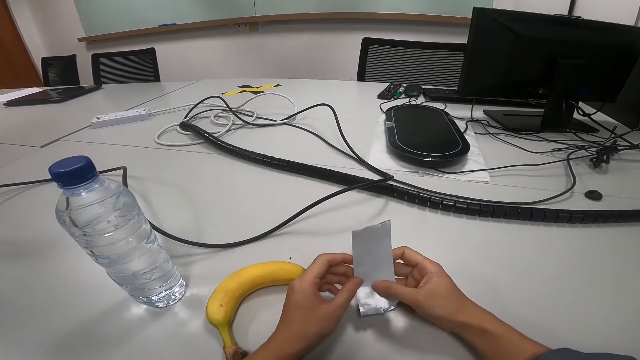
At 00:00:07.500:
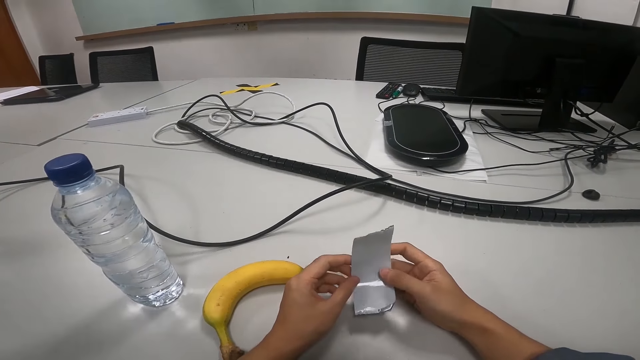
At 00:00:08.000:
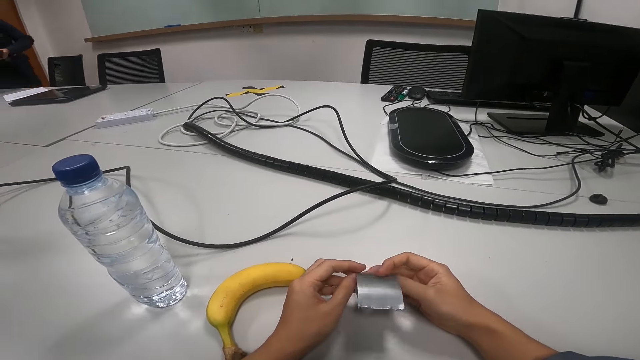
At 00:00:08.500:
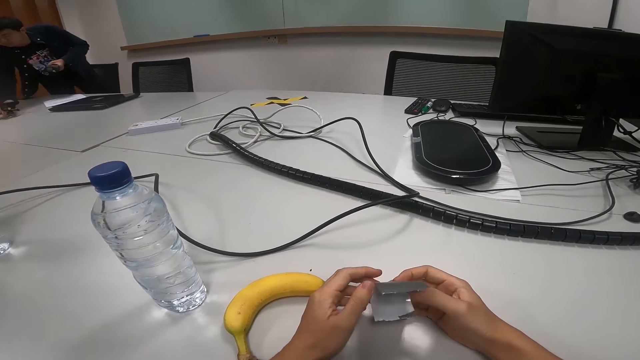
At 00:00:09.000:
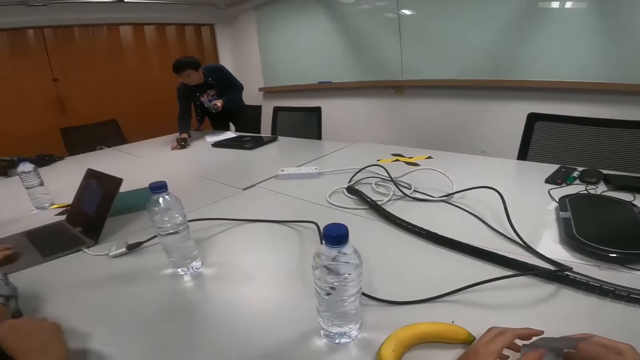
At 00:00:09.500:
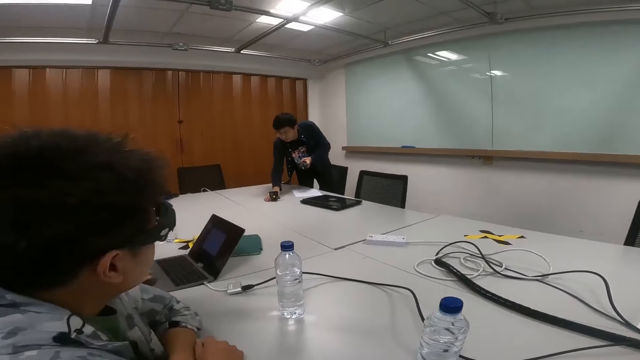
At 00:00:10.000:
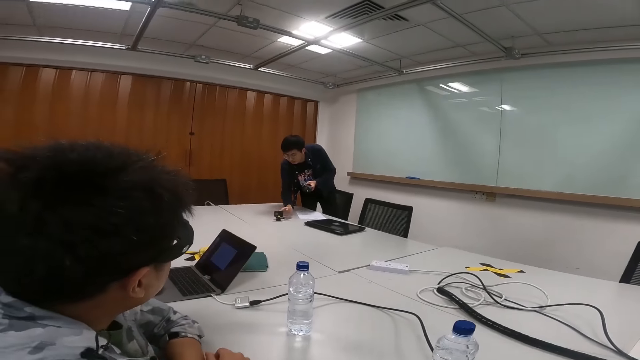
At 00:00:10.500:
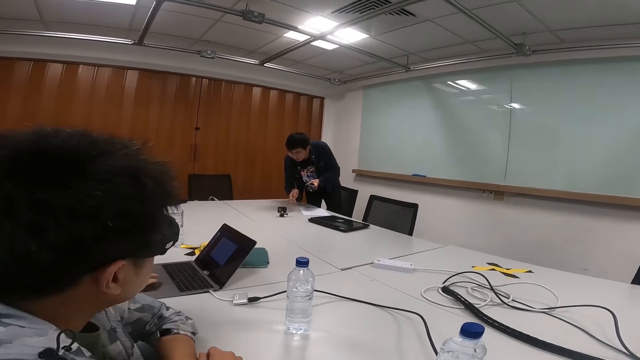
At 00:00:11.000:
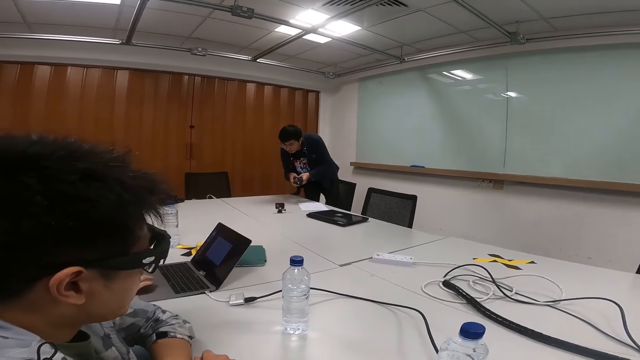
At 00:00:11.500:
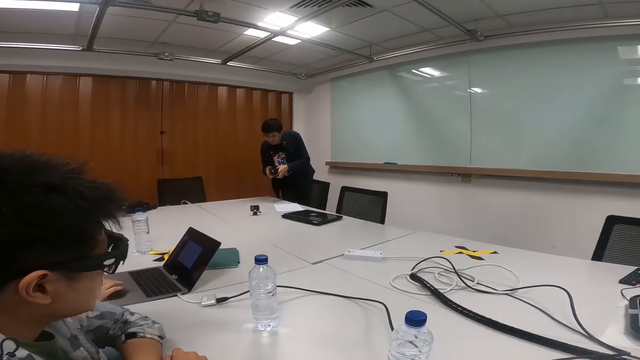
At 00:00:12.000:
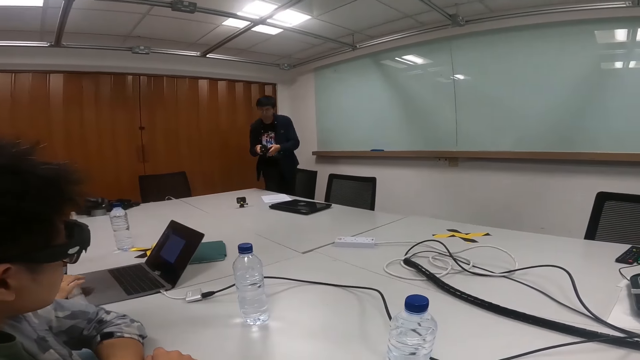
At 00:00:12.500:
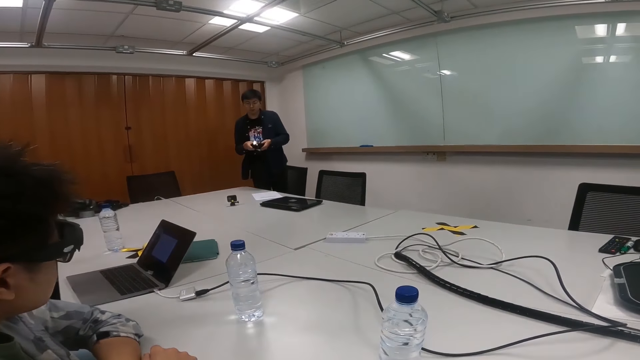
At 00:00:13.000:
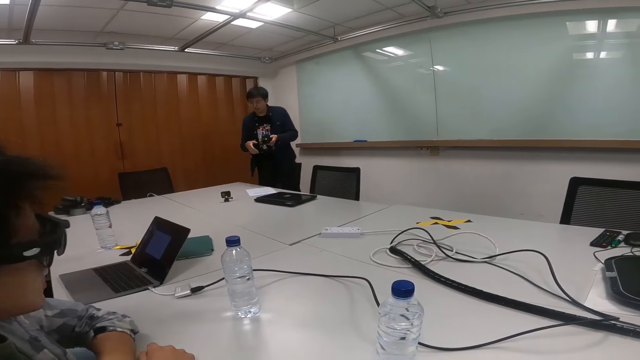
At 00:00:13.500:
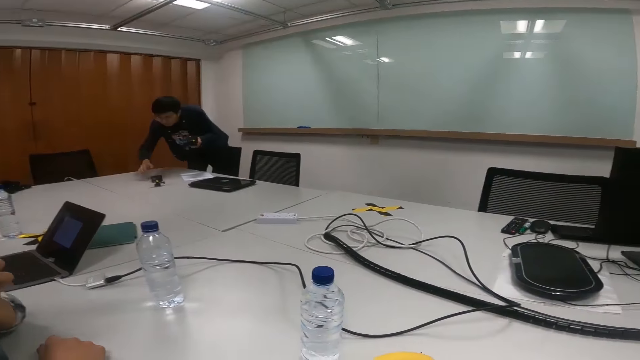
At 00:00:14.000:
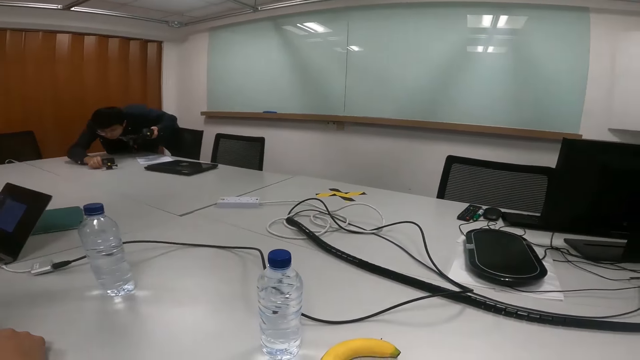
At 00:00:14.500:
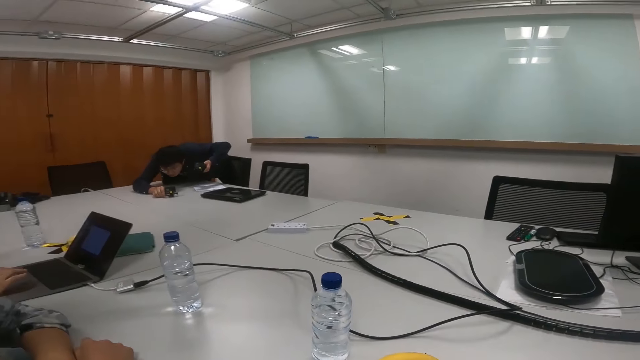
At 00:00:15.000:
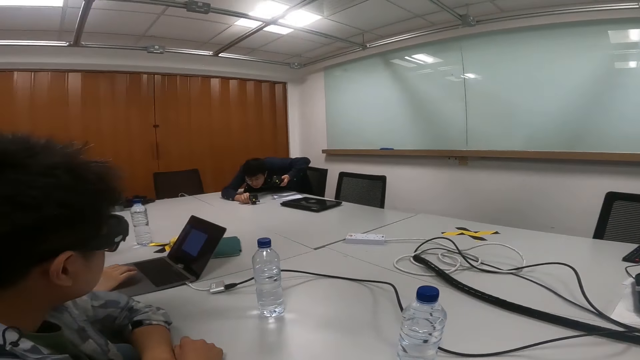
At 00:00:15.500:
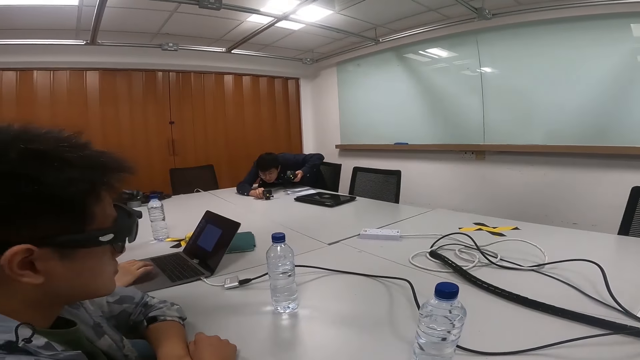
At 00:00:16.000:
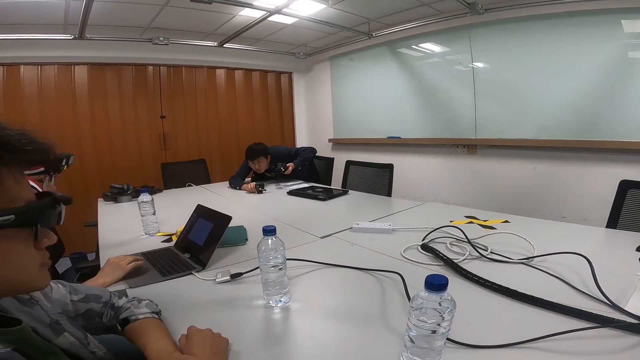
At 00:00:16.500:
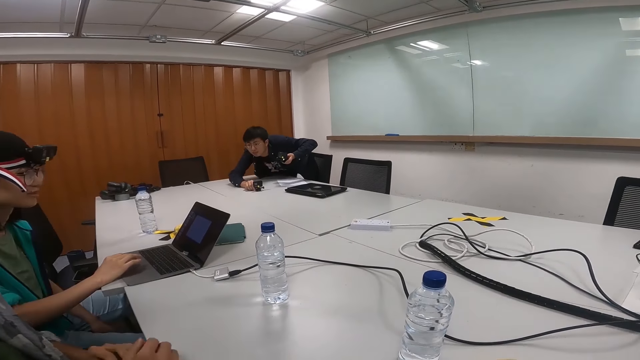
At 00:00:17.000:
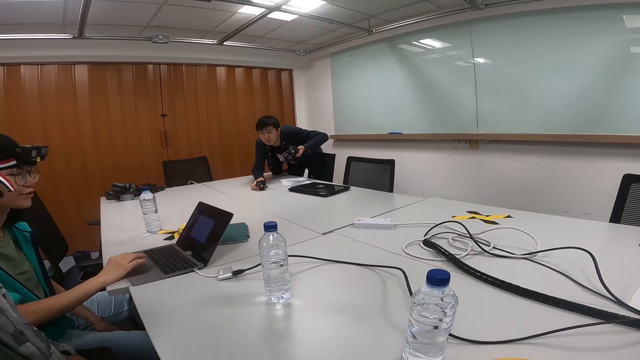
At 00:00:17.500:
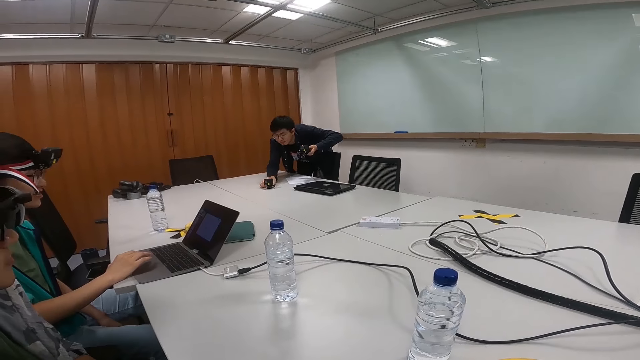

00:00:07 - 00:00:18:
The camera wearer turns a paper in hands. They fold the paper. A person puts a camera on a table. The person aligns the camera on the table. Another person scrolls a laptop.

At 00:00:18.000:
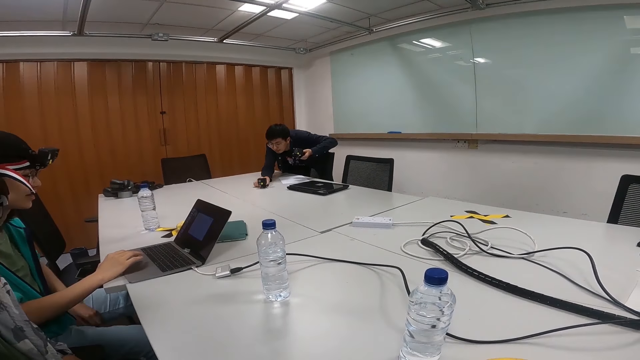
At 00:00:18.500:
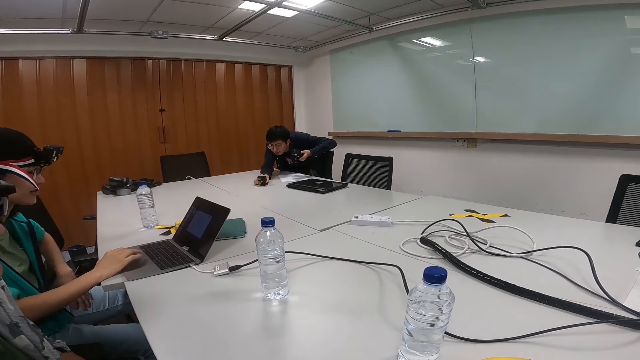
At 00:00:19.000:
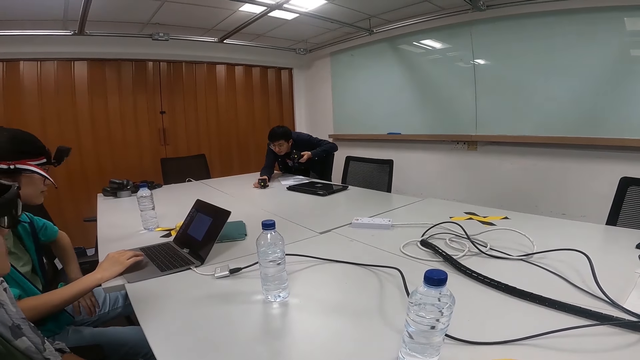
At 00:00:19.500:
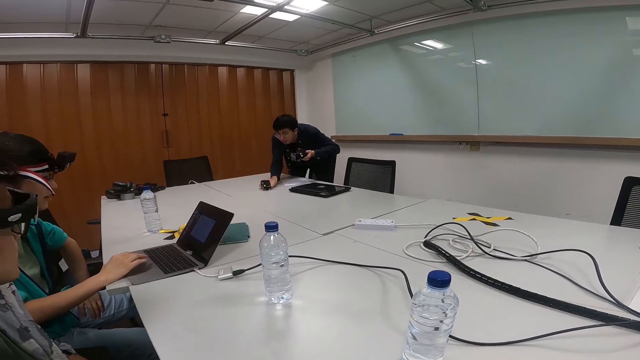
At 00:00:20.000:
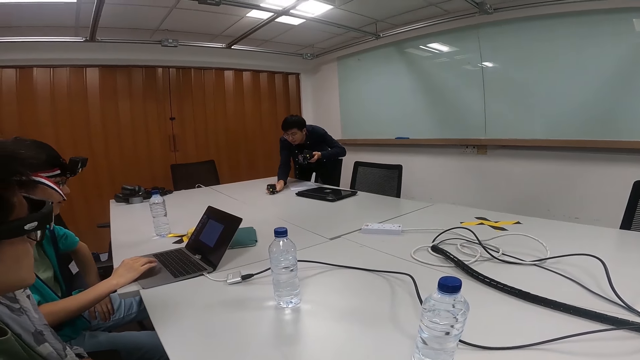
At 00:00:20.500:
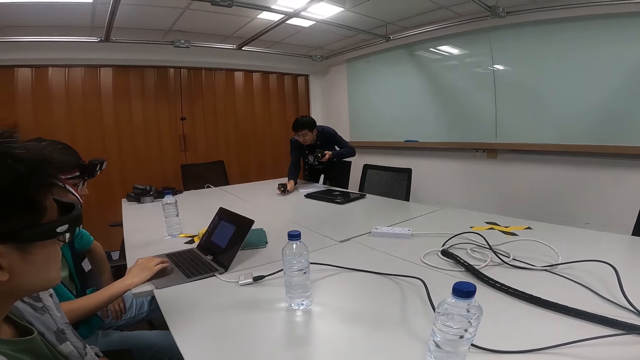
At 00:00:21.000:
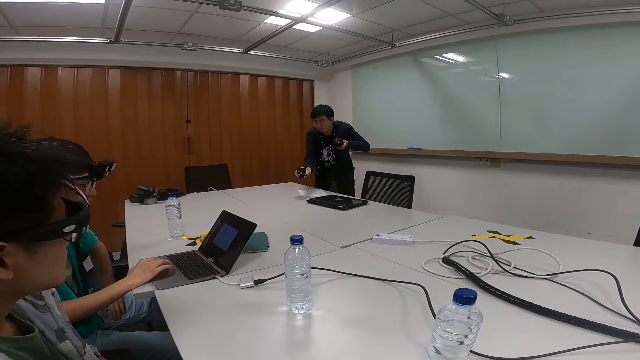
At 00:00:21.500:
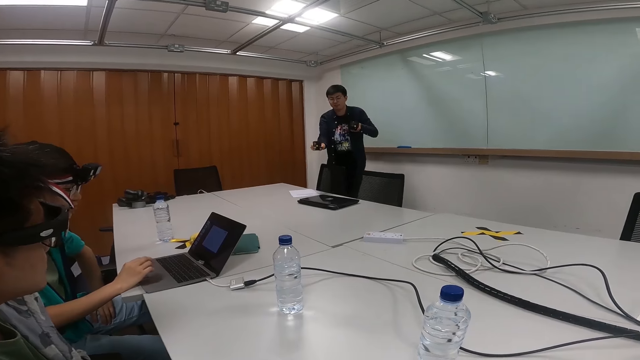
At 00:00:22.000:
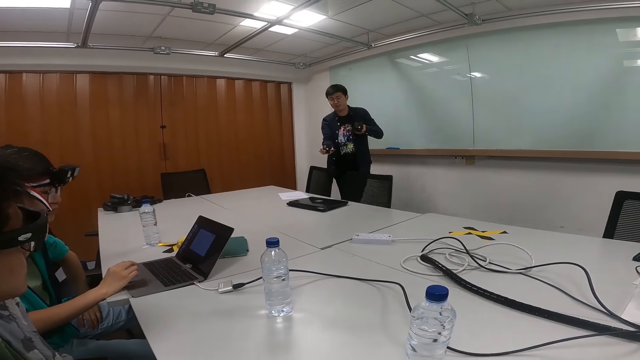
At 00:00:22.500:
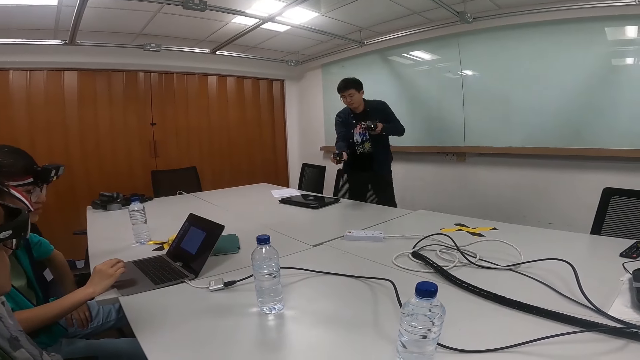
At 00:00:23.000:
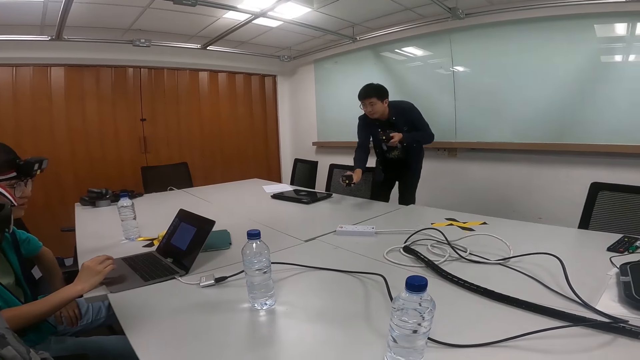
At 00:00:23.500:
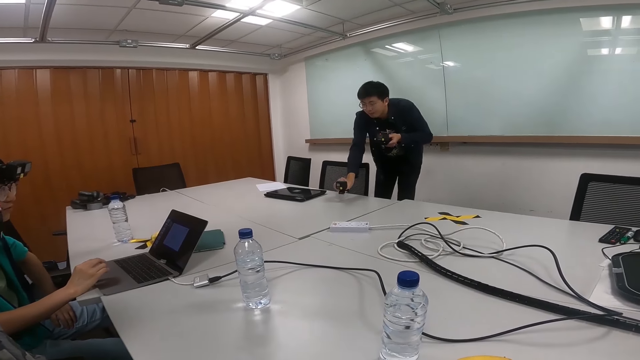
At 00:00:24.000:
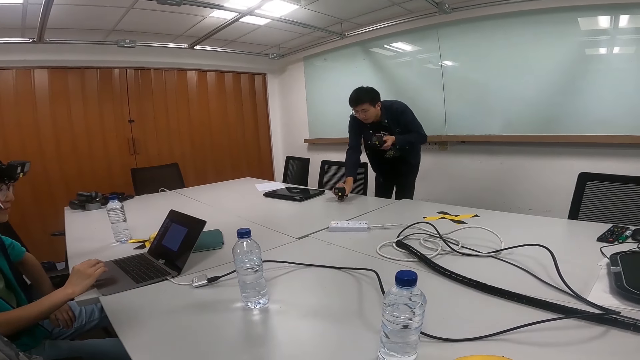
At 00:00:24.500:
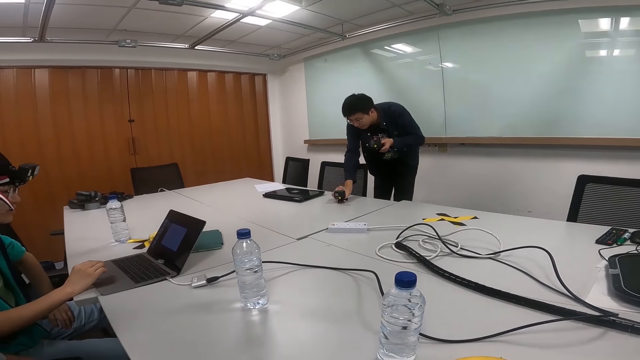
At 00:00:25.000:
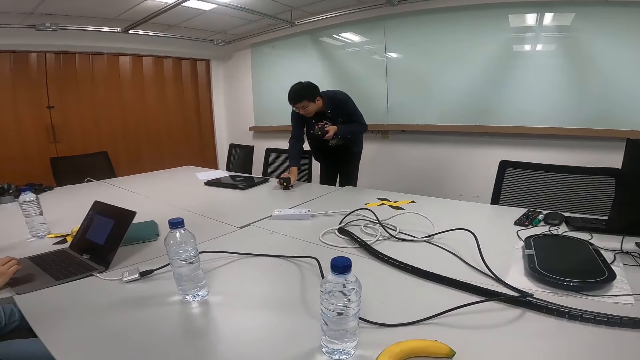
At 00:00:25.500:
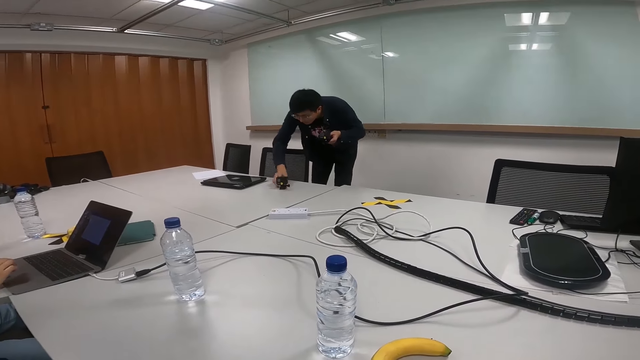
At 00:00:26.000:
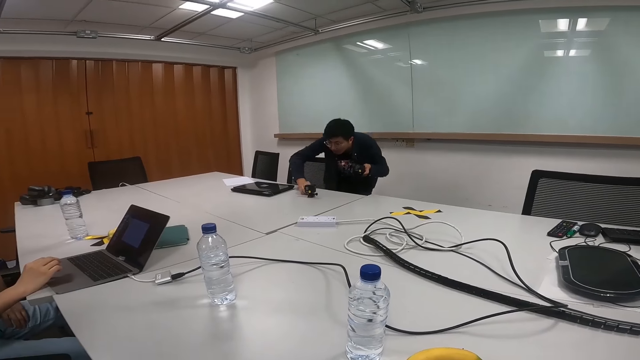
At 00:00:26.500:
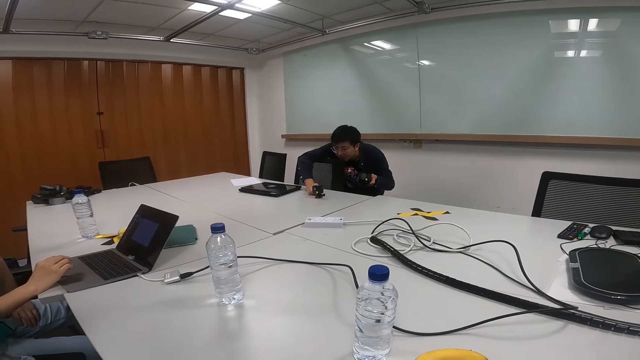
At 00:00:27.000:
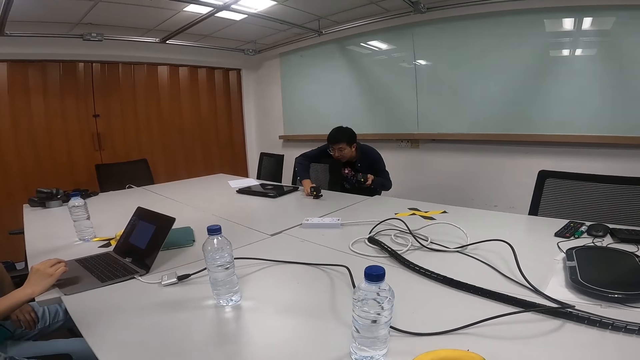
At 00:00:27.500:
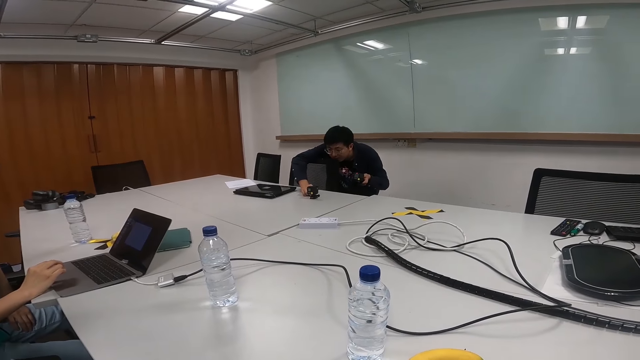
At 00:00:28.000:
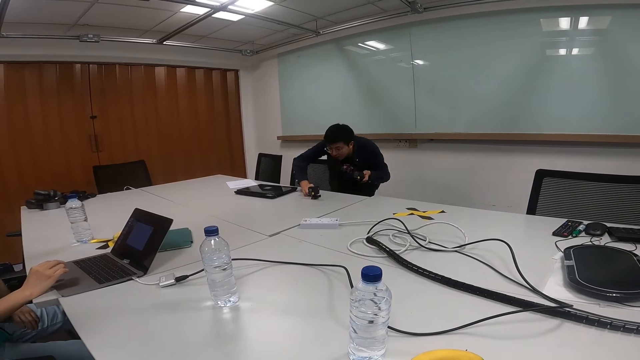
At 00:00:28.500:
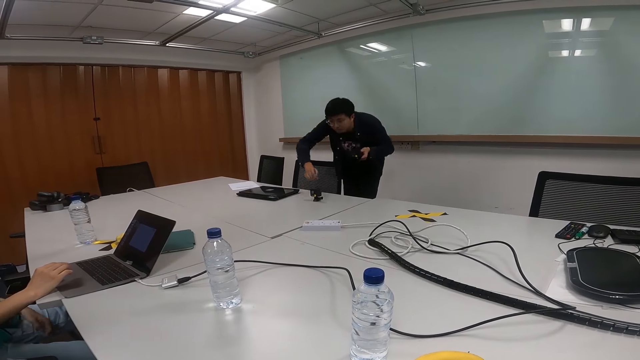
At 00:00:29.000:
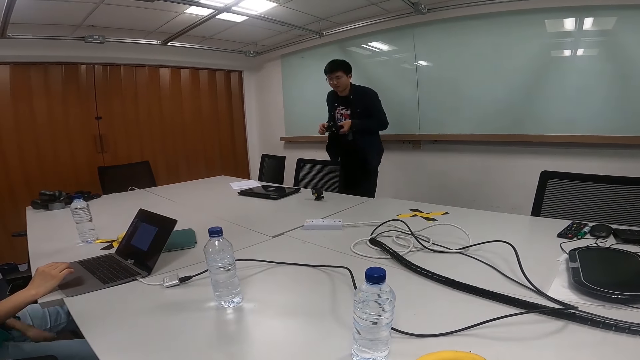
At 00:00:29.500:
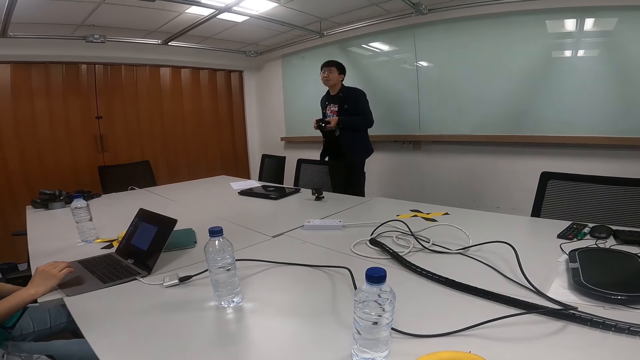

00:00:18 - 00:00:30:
A person puts a hand on an armchair. Another person moves a camera on the table. The other person puts the camera on the table. The other person bends towards the floor.
